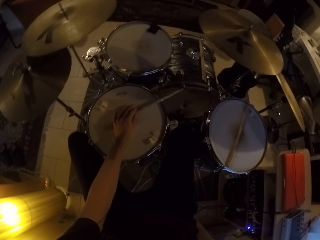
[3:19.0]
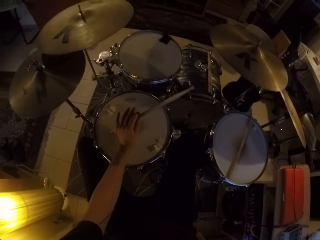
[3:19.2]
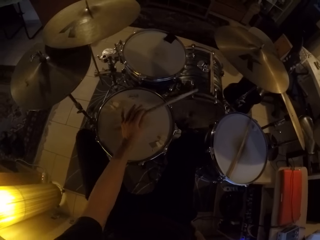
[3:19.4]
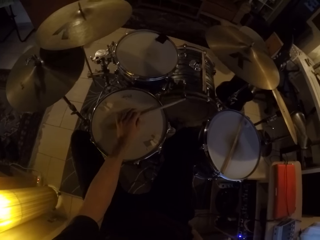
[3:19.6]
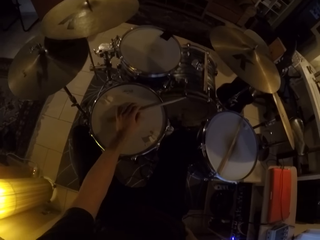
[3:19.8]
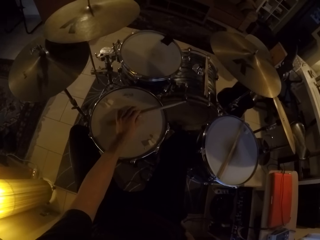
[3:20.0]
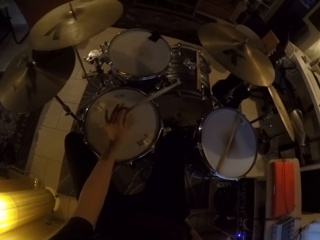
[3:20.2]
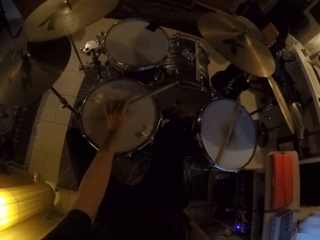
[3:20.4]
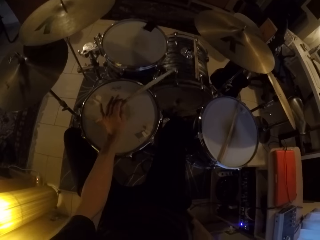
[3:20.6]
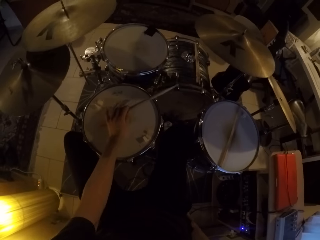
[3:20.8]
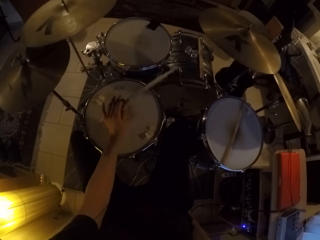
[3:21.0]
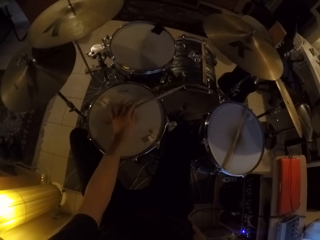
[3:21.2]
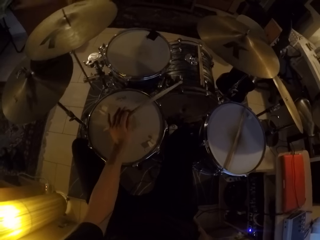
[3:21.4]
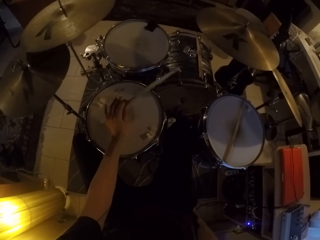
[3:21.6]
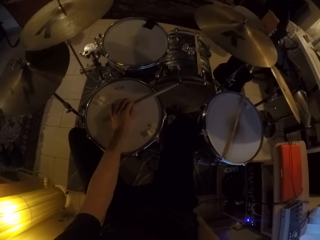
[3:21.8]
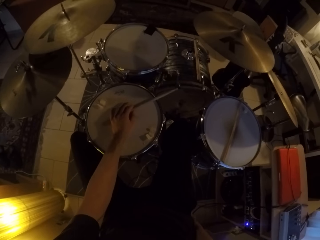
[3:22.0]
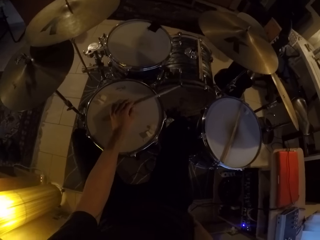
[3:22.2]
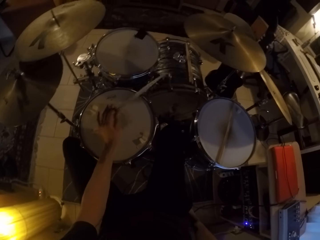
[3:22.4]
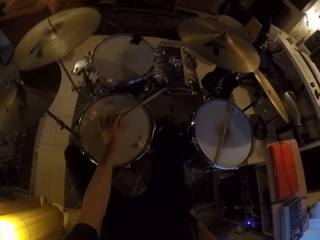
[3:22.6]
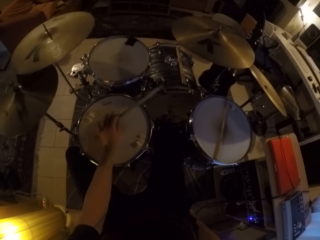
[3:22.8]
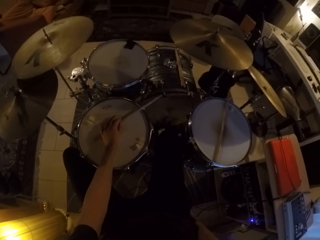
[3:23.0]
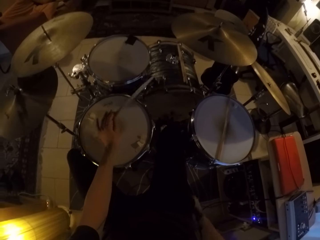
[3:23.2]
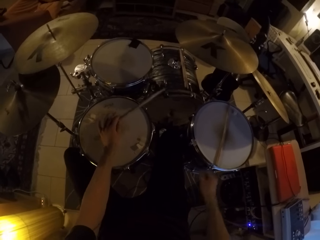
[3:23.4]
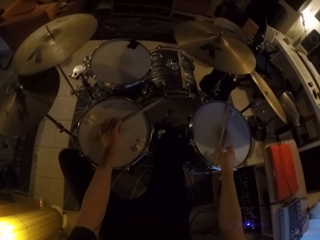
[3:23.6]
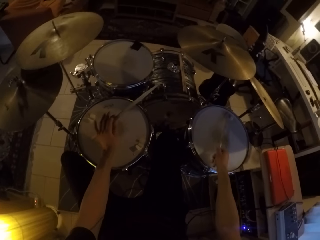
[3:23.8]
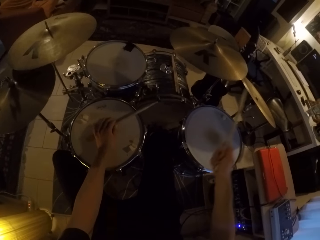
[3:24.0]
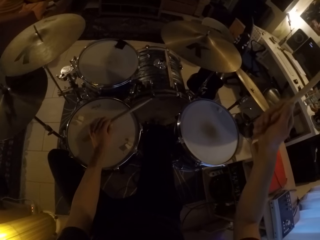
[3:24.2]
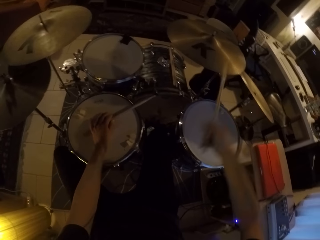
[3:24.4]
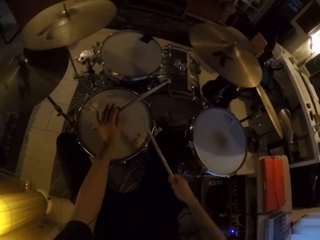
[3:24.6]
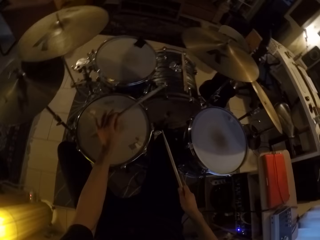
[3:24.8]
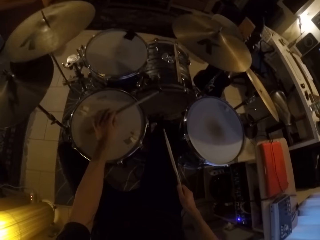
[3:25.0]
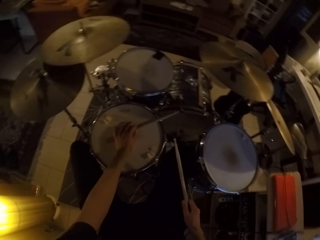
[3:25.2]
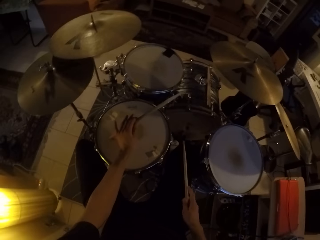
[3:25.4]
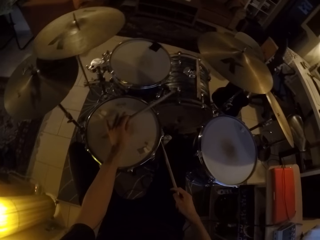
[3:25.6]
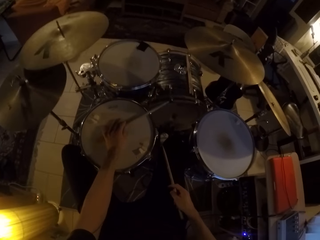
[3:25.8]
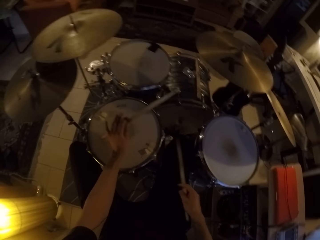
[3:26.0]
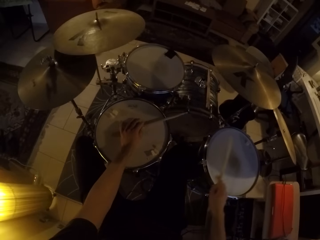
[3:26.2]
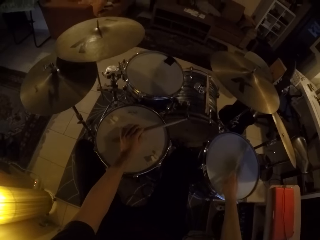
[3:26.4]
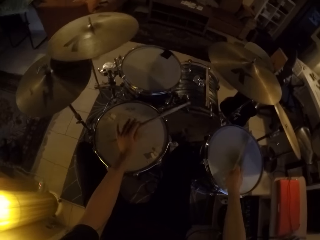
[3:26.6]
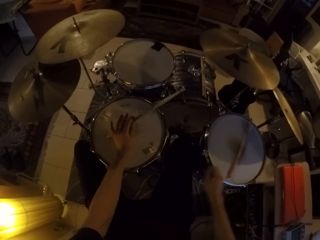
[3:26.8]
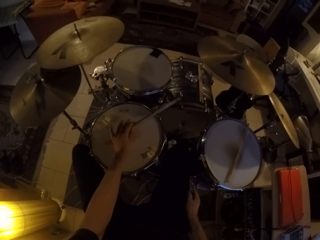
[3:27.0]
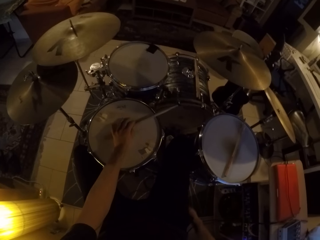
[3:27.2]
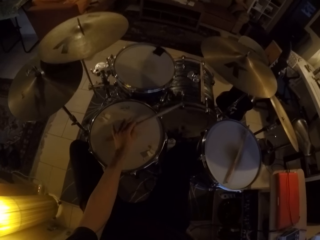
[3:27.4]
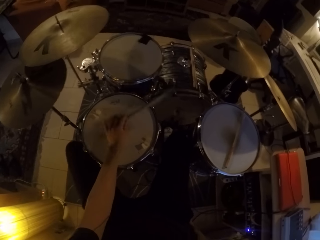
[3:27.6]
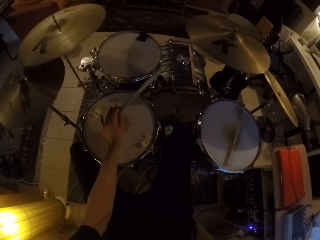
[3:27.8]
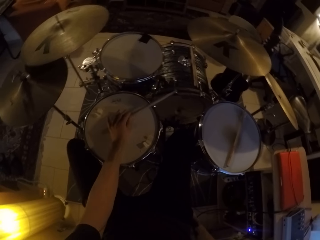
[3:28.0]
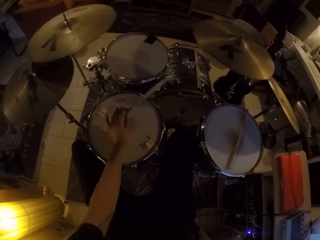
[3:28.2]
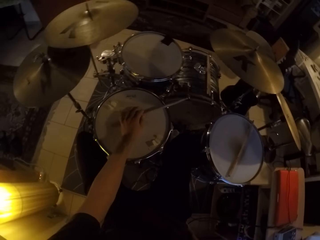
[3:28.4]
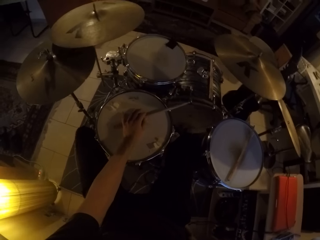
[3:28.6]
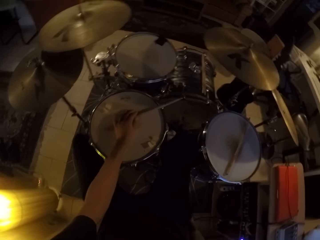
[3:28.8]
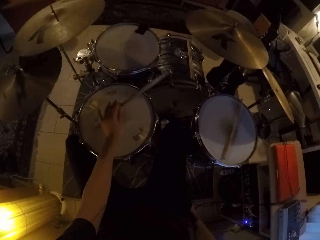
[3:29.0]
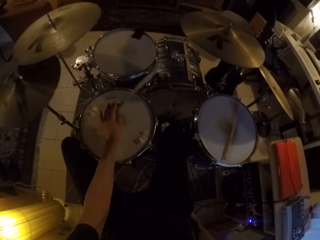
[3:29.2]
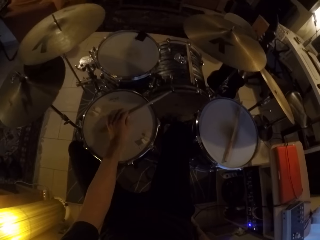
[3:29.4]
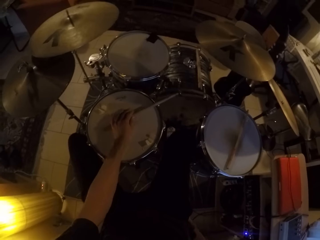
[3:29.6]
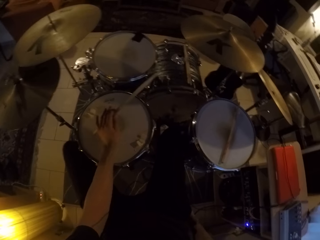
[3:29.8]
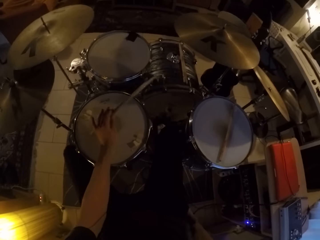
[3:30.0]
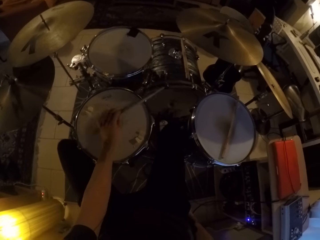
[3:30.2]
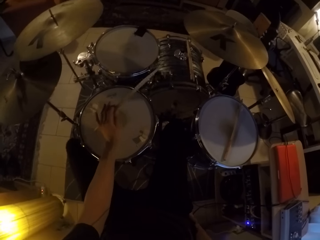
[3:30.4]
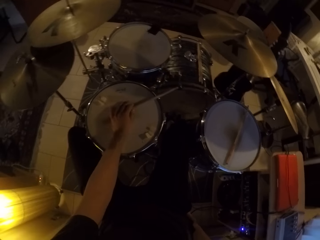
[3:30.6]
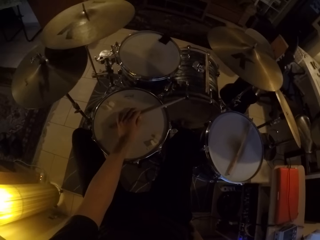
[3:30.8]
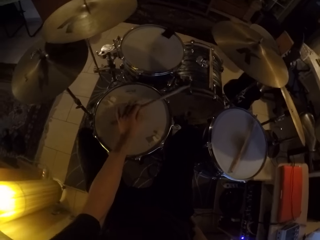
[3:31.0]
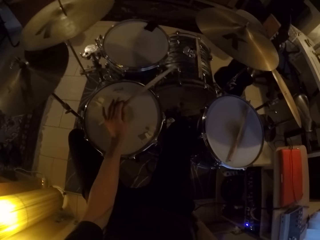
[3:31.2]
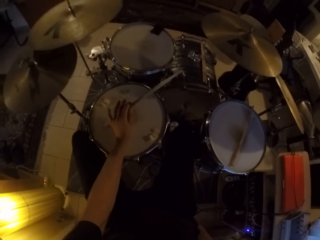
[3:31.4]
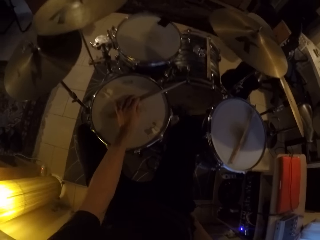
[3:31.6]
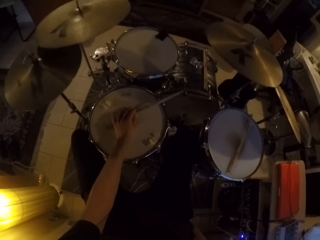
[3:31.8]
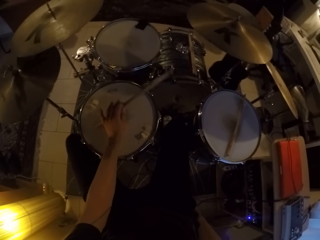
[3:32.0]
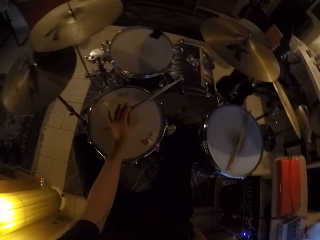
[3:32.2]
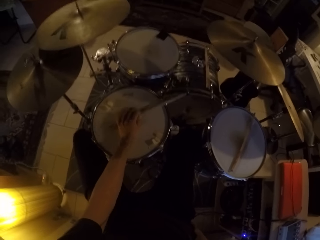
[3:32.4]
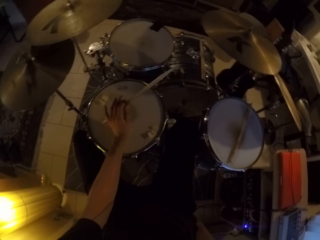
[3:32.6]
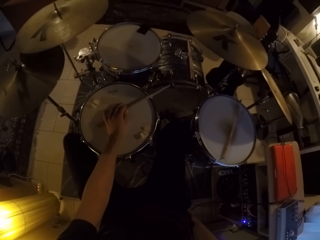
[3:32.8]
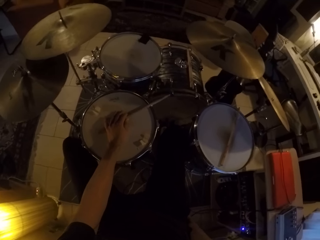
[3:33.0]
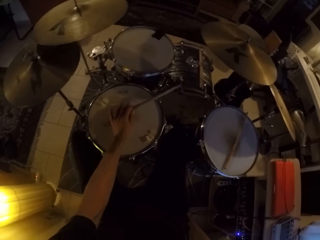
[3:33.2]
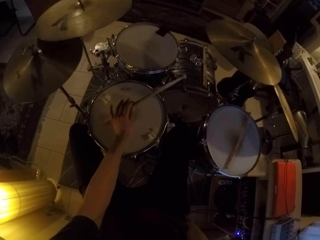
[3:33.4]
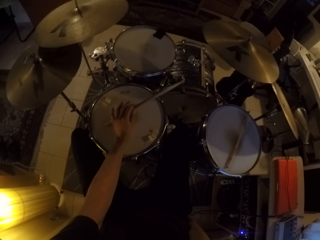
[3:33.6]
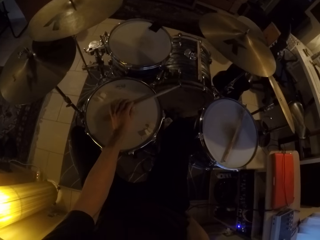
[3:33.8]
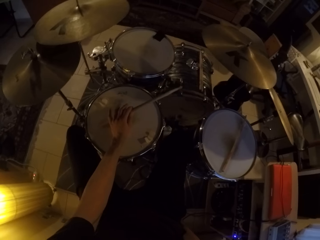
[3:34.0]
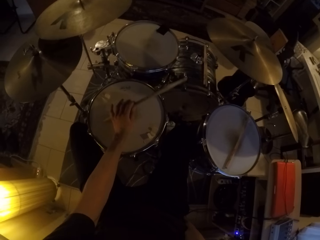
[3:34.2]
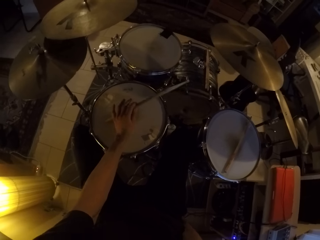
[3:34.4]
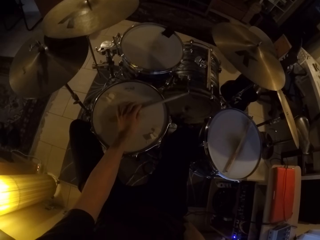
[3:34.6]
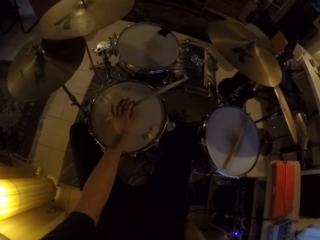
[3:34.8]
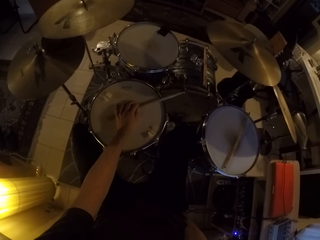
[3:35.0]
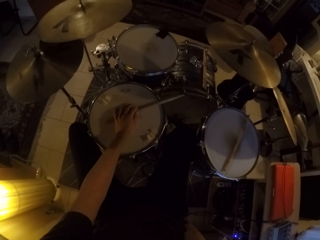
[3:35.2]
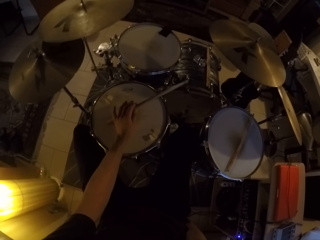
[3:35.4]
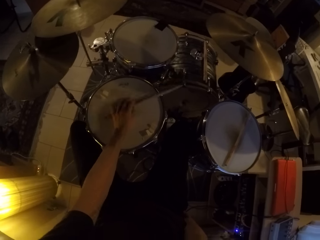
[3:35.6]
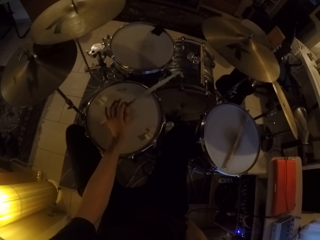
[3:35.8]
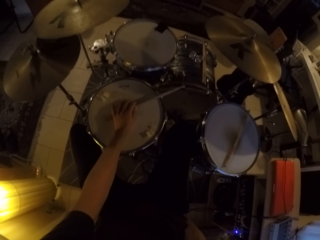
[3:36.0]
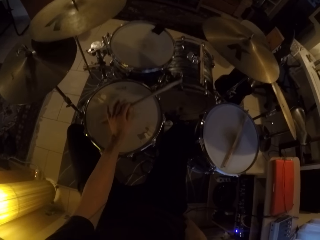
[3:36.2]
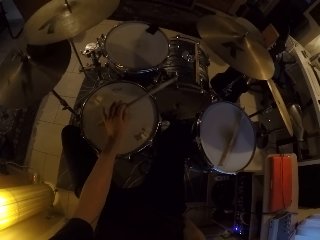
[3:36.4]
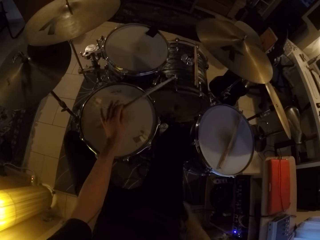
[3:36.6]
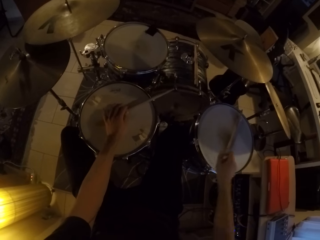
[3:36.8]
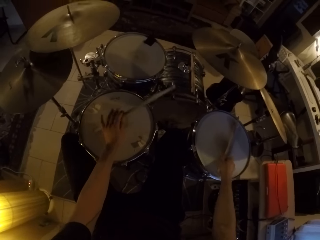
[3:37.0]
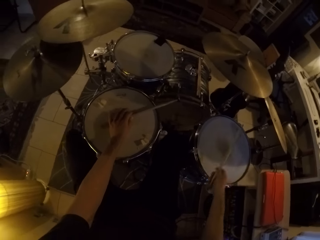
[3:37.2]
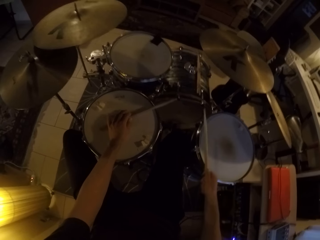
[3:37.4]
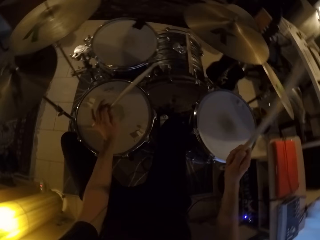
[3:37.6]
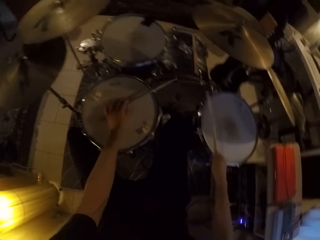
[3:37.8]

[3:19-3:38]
The camera wearer picks the drumstick on the drum with his right hand. He plays the drum with the drumstick with his left hand. He places the drumstick in his right hand on the drum set. He picks up the drumstick from the drum with his right hand. He plays the drums with drumsticks with his hands.

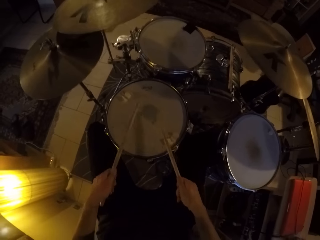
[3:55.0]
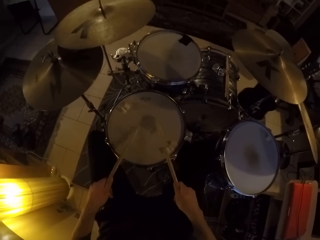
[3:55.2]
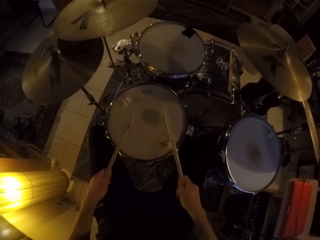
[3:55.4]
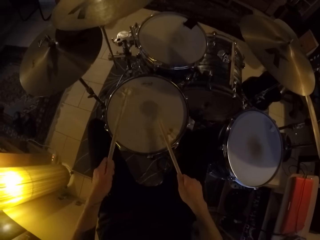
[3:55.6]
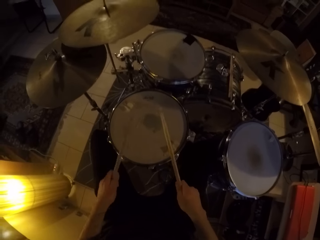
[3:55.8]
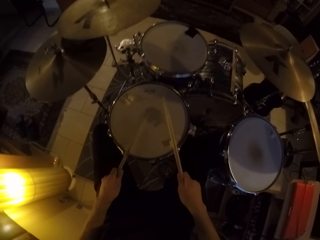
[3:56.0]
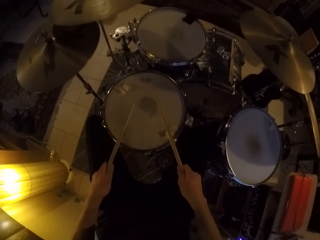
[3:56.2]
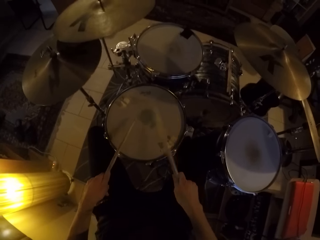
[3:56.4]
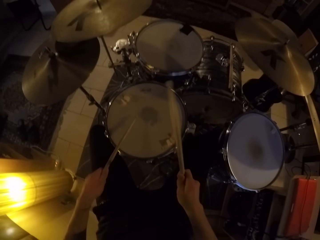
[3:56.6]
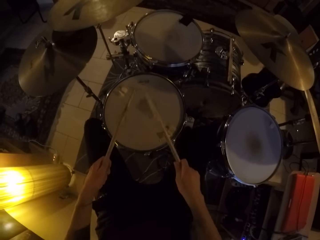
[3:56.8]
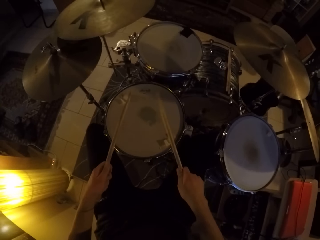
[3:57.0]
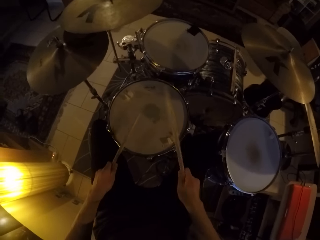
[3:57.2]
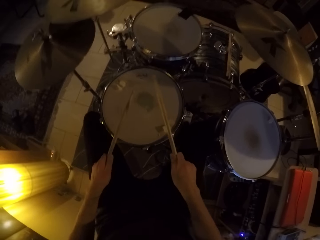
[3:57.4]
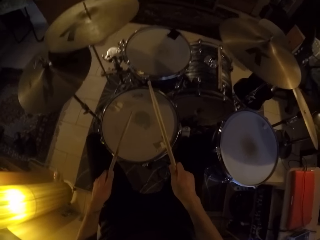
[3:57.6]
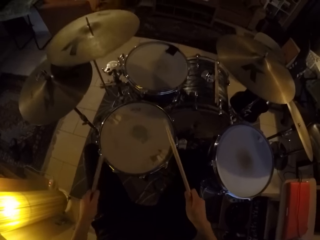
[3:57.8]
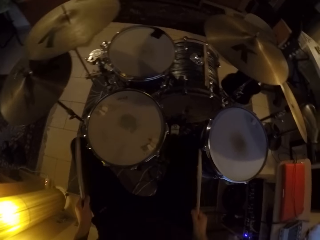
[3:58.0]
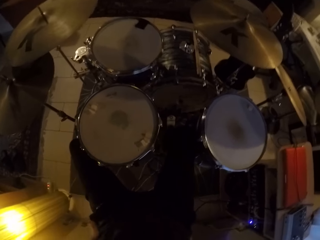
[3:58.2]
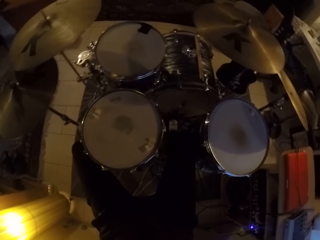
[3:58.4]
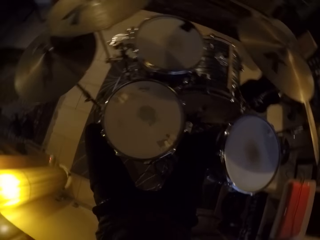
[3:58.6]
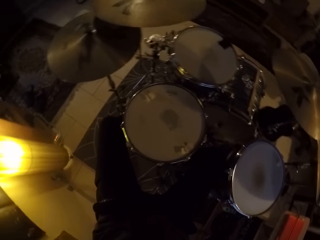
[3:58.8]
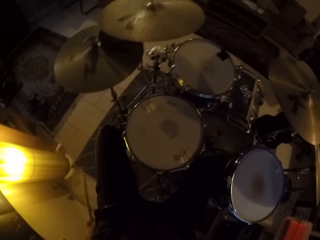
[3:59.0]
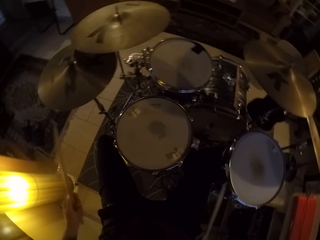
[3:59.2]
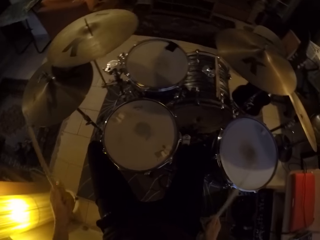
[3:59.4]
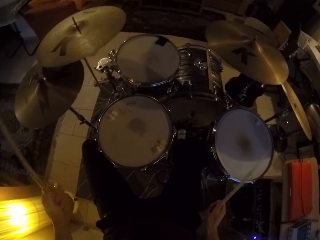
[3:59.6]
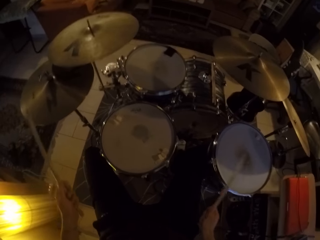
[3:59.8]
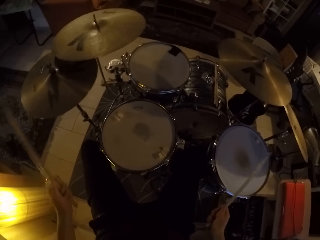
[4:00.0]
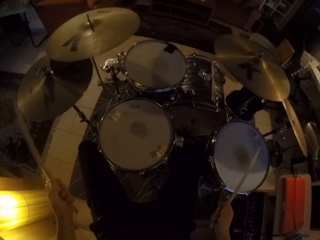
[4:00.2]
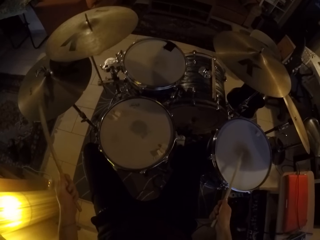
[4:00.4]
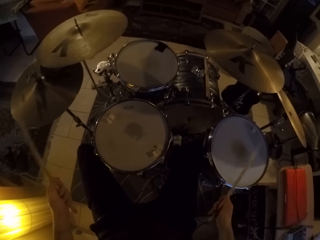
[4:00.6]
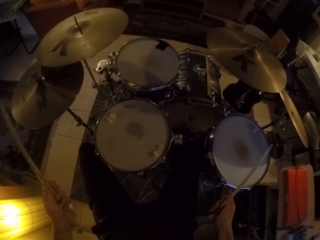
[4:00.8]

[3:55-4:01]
The camera wearer sits on the chair on the floor. He plays the drum set with the drumsticks in his hands.
